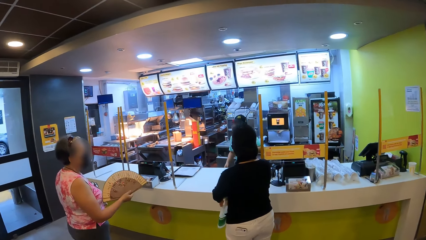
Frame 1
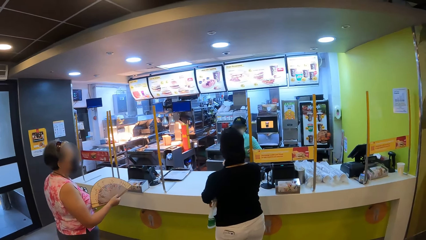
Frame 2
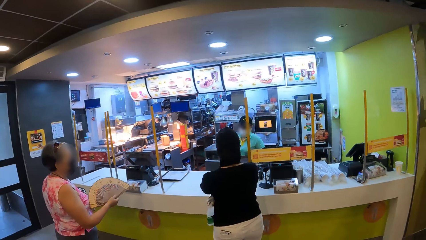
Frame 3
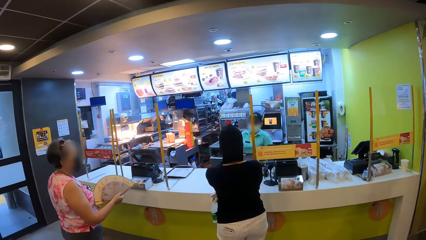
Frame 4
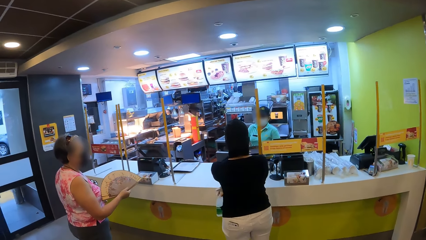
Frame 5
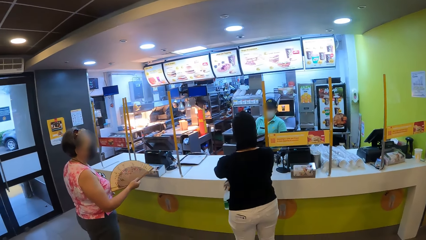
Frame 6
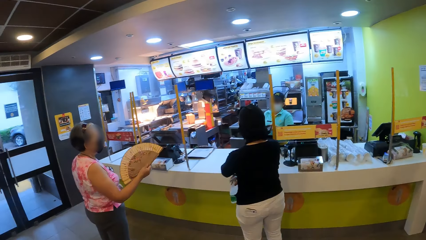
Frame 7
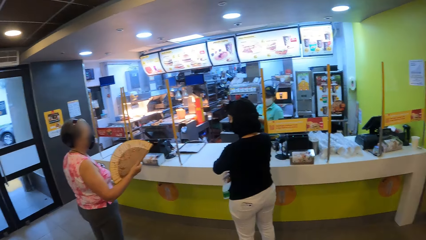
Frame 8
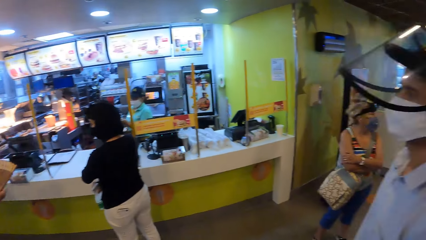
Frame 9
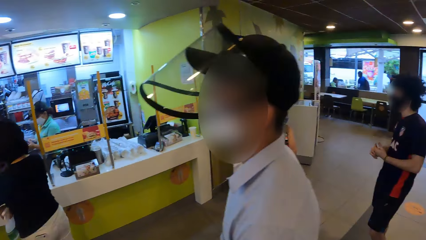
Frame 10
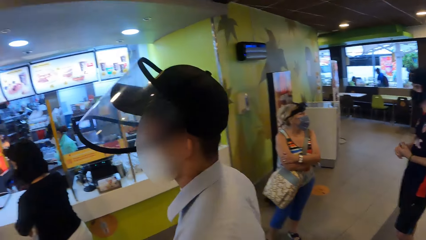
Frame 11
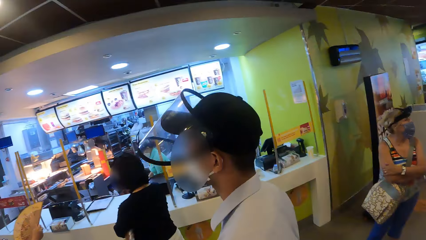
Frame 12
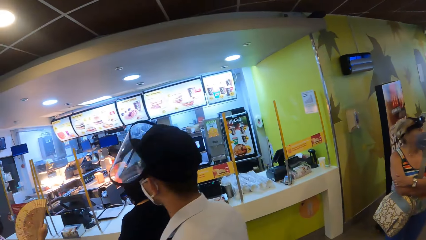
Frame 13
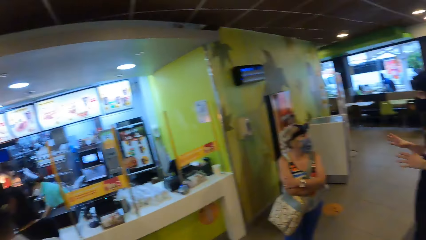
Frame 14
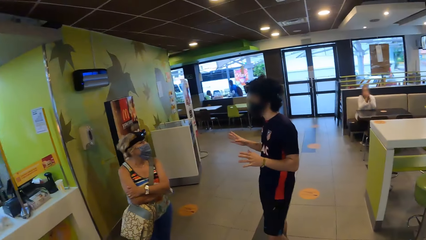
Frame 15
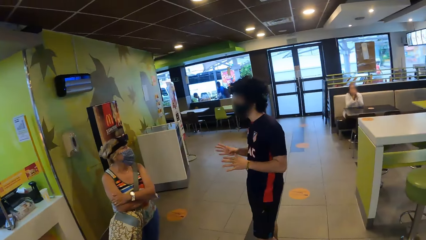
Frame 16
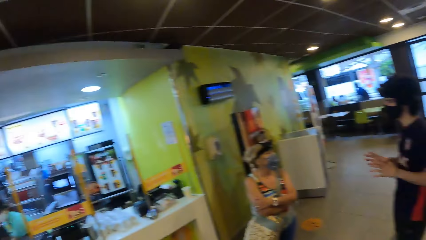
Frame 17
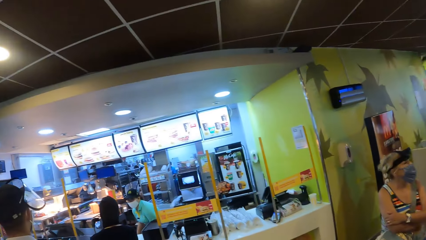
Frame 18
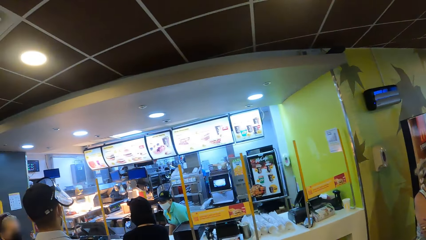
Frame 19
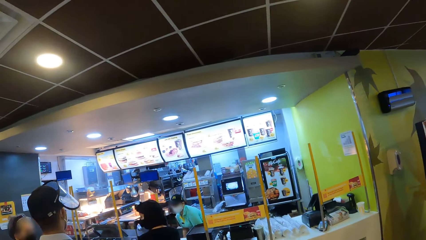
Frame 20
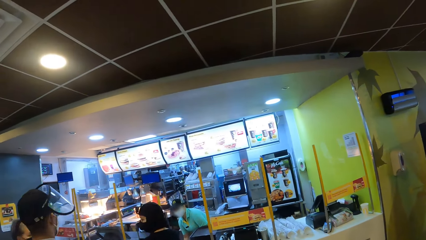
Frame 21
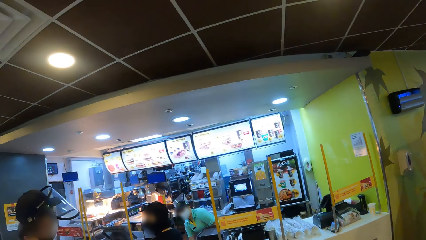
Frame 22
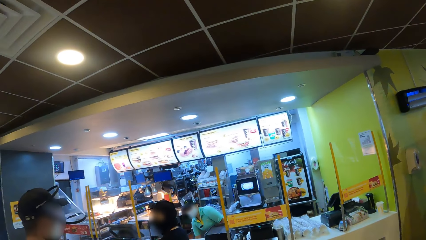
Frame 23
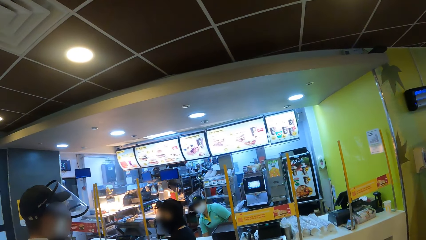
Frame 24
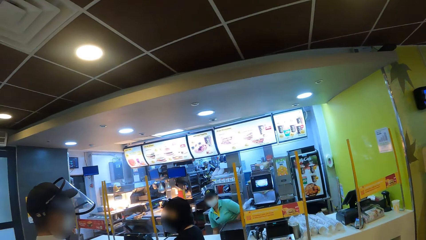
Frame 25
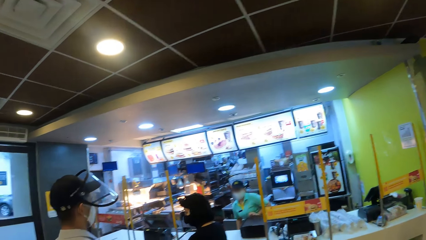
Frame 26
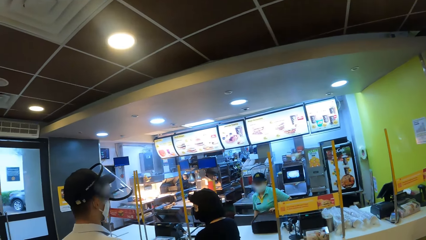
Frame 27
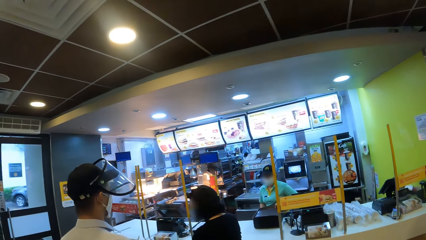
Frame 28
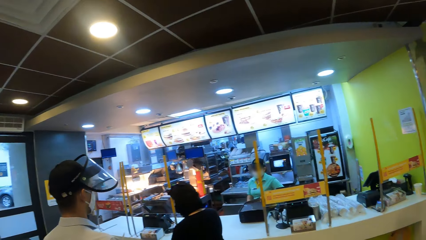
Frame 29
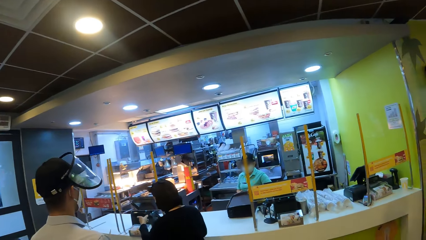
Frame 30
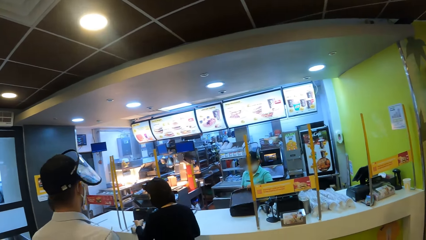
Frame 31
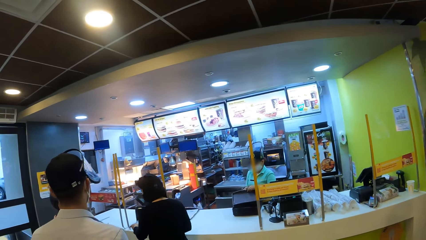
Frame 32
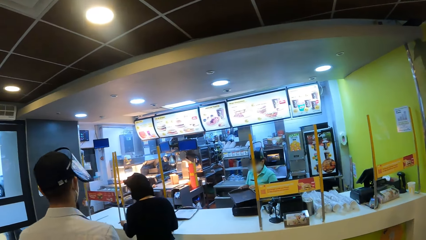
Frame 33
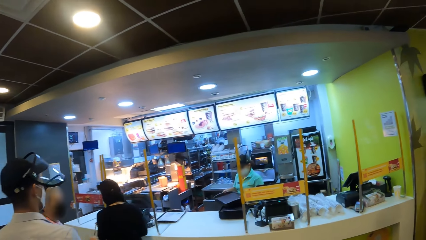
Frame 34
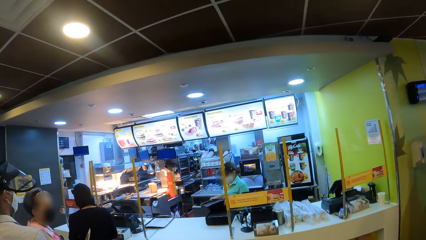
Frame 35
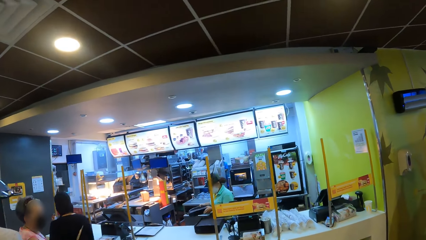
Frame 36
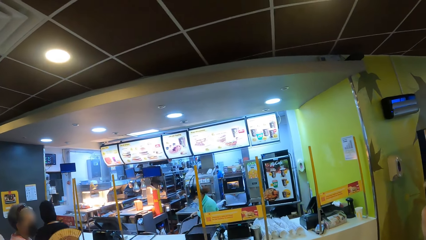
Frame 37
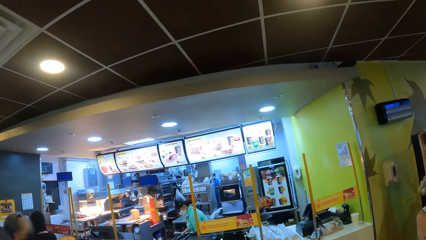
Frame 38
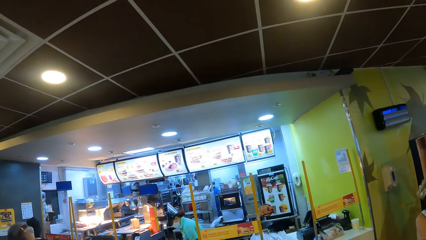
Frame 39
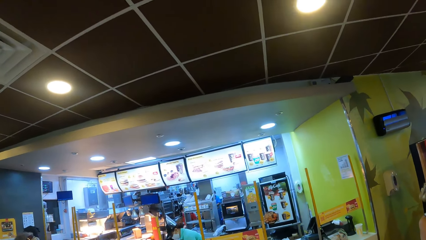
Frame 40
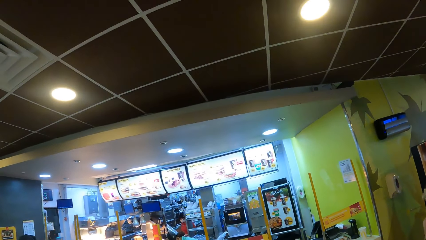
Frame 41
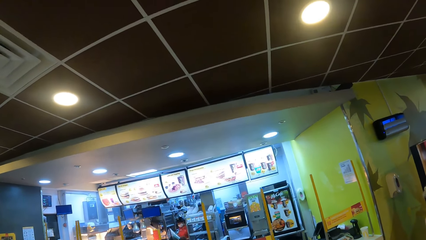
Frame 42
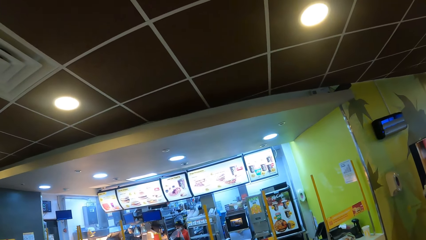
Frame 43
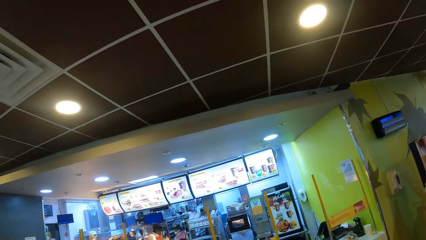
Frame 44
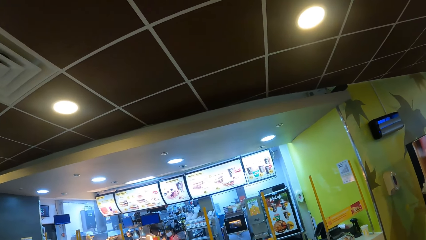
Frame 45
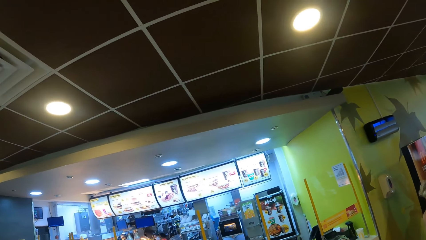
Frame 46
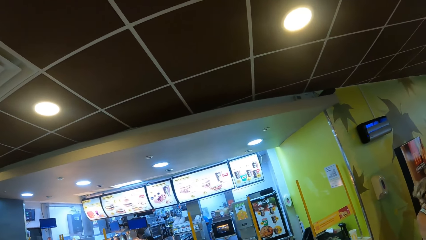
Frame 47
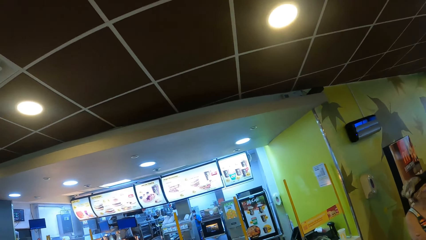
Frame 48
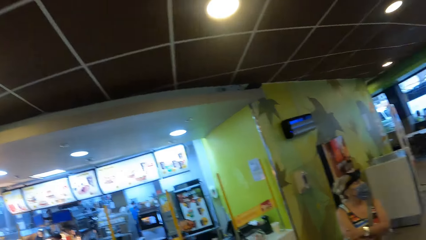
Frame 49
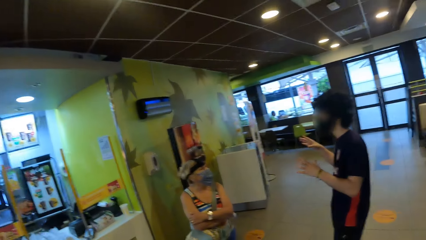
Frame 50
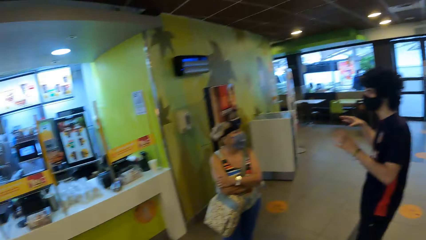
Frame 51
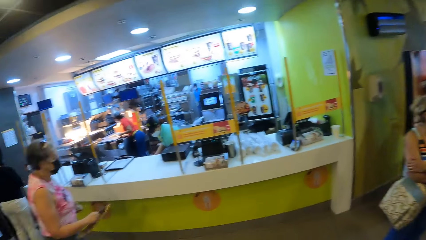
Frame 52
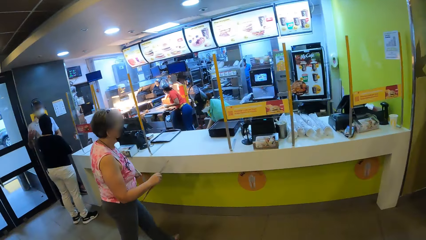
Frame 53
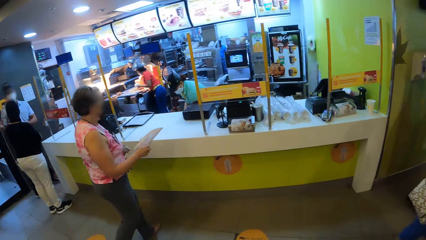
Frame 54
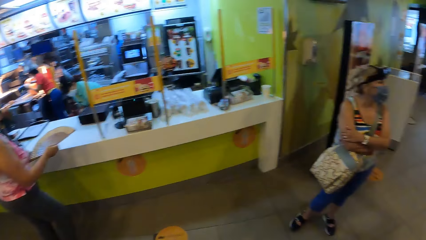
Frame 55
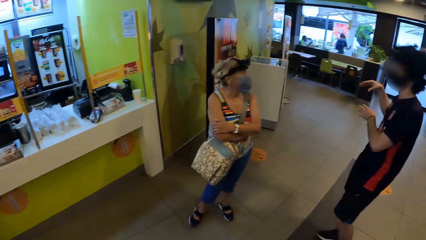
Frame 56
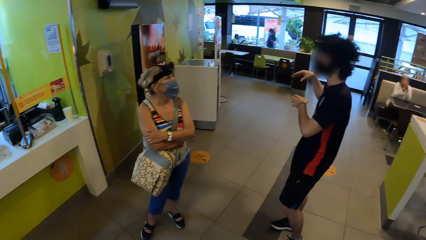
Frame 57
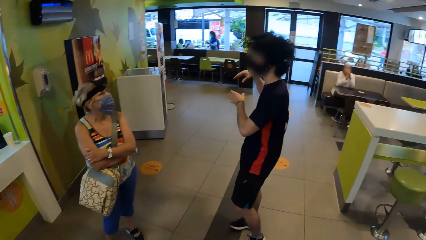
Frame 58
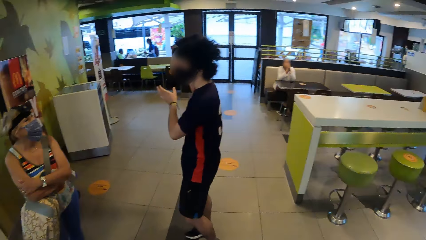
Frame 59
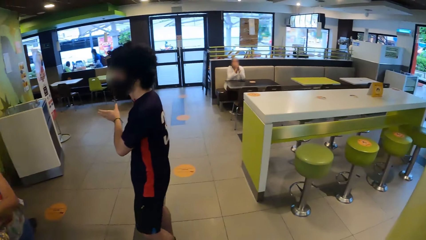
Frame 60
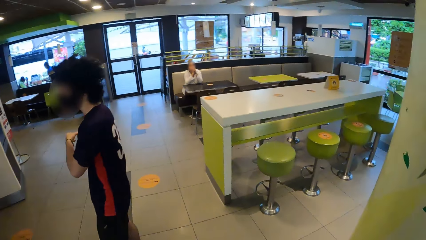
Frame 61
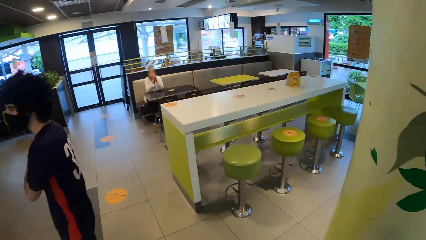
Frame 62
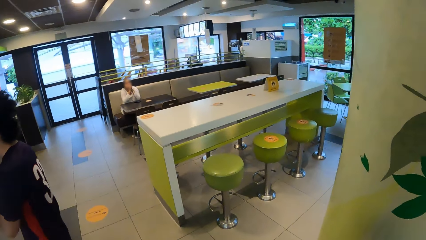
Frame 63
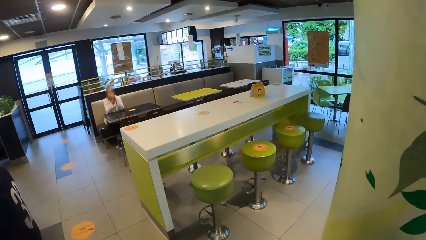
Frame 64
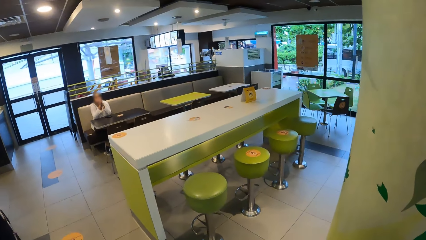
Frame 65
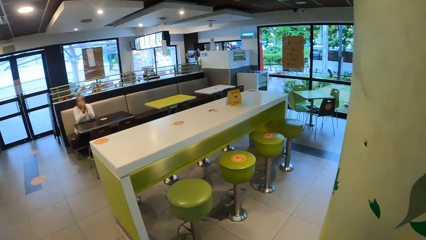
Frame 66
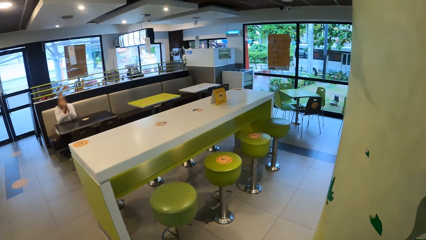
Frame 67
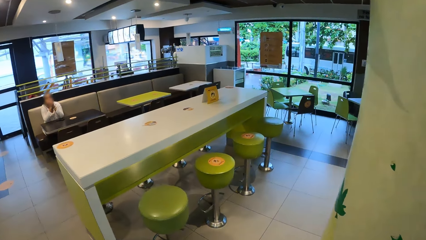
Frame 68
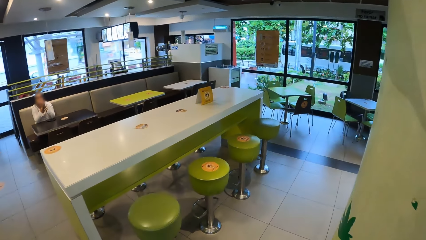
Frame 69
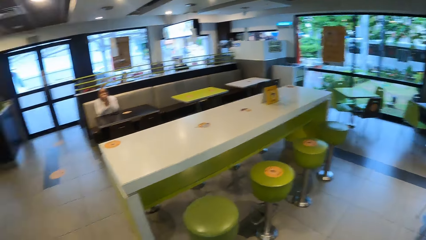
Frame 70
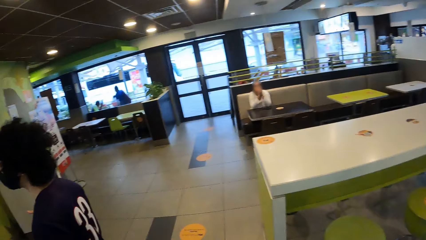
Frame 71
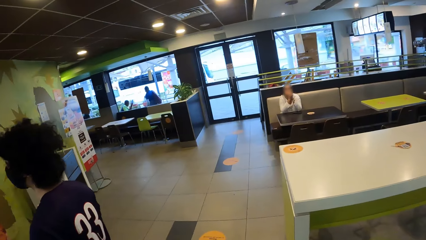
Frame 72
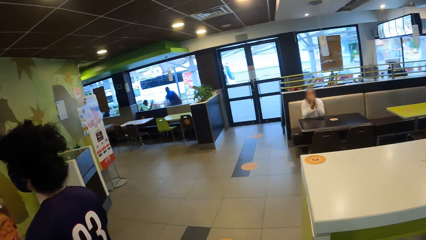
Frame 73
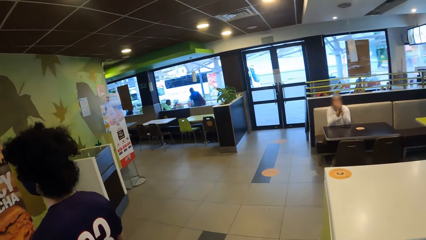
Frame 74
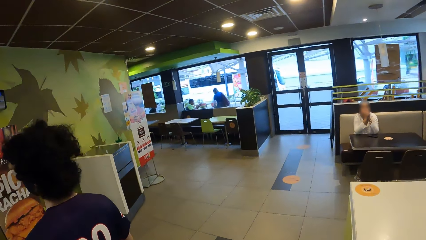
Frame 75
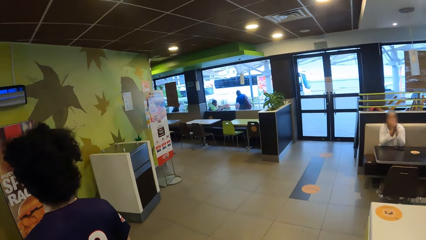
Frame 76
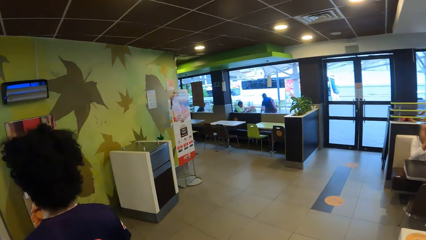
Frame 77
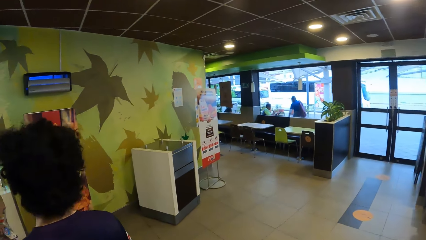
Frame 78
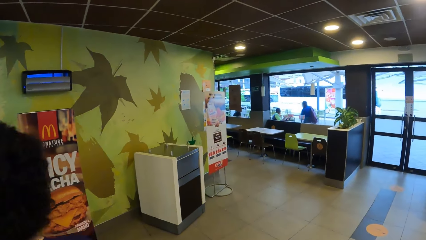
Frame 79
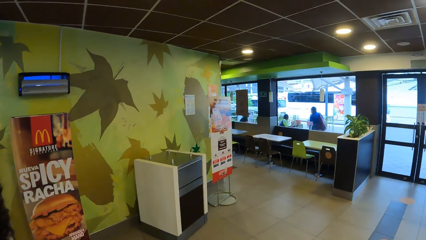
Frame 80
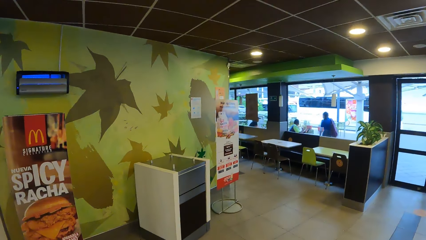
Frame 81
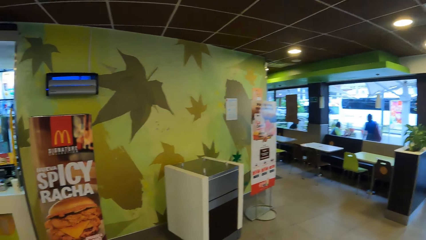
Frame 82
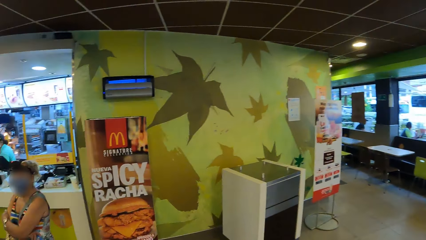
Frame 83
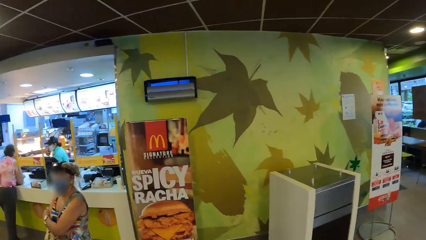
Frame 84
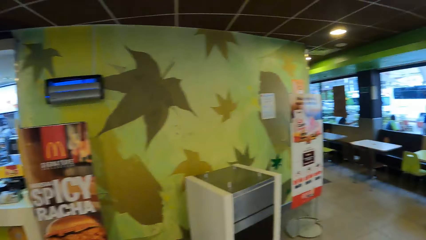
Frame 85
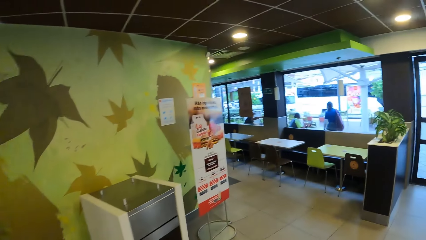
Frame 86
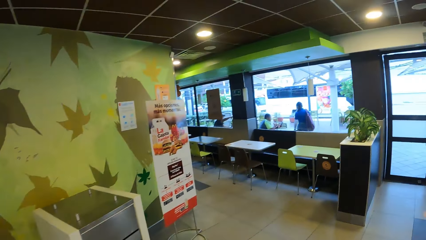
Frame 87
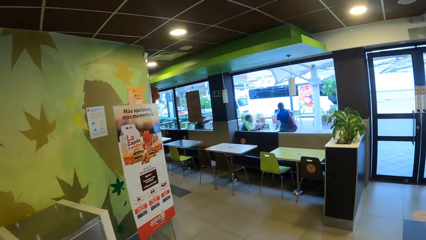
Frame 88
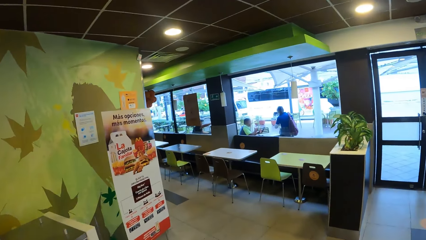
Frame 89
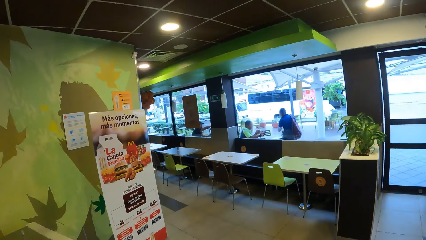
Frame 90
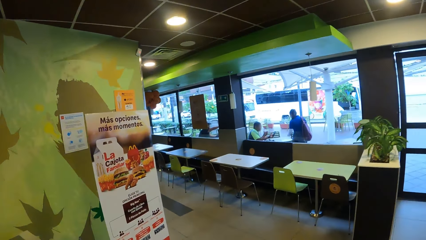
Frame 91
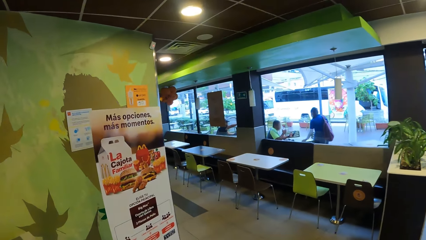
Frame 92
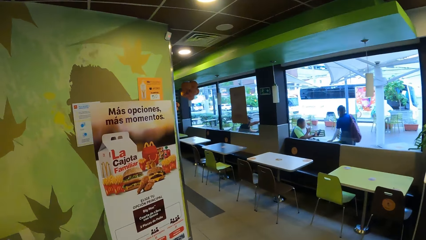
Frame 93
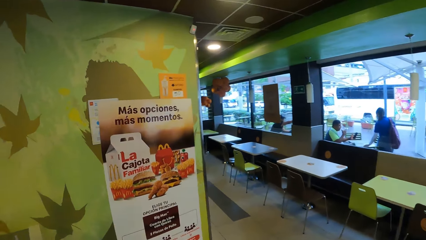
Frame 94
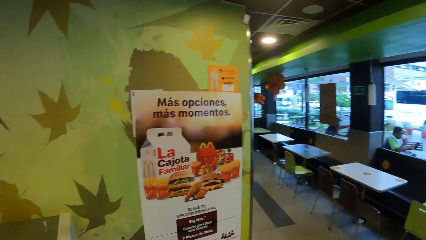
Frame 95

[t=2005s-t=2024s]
A lady uses gestures. The camera wearer looks around. A man walks around. Another lady interacts with the man. The other lady walks around. The camera wearer looks around. They walk in the restaurant. They look around.
